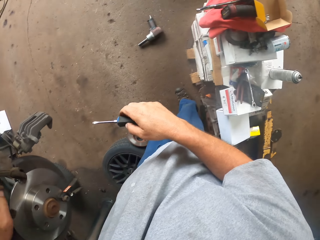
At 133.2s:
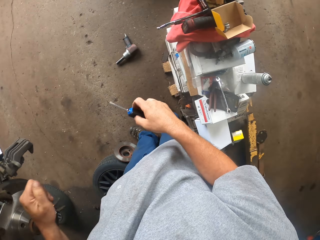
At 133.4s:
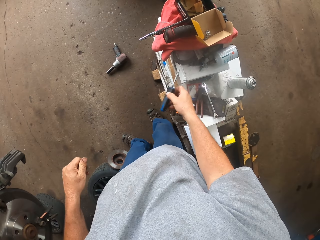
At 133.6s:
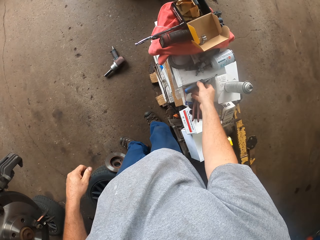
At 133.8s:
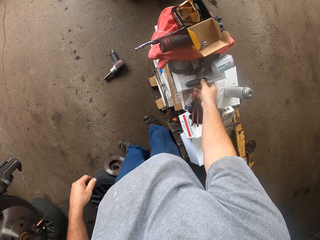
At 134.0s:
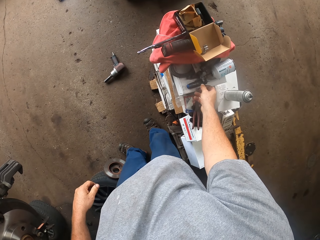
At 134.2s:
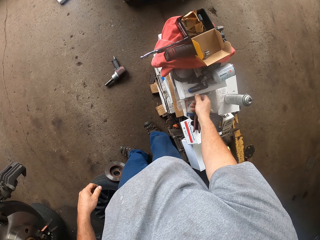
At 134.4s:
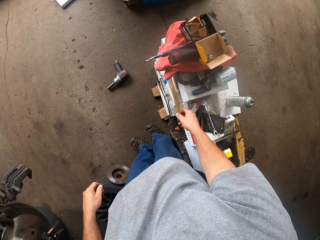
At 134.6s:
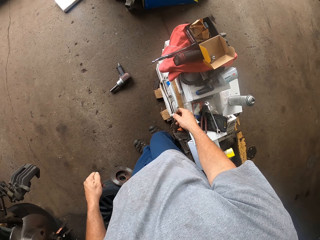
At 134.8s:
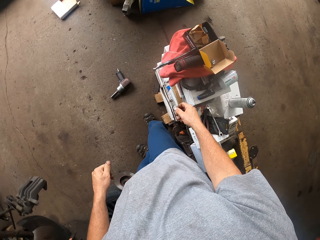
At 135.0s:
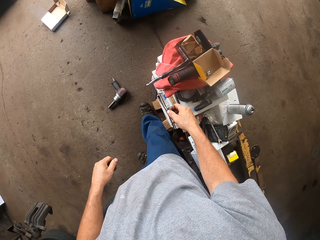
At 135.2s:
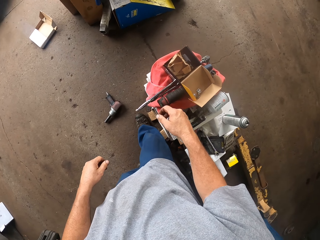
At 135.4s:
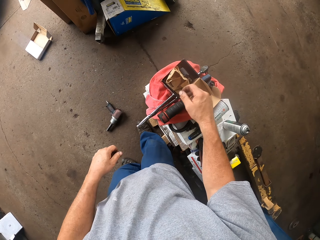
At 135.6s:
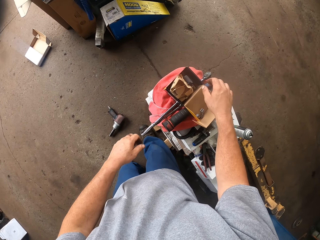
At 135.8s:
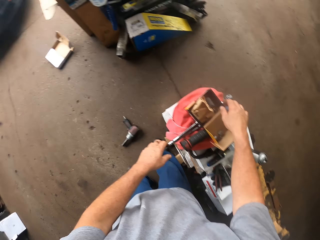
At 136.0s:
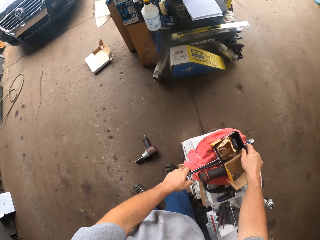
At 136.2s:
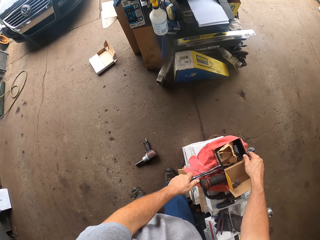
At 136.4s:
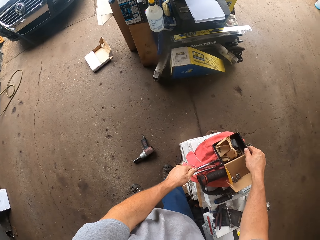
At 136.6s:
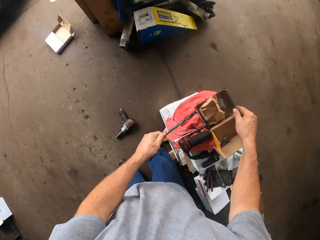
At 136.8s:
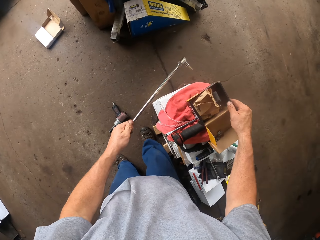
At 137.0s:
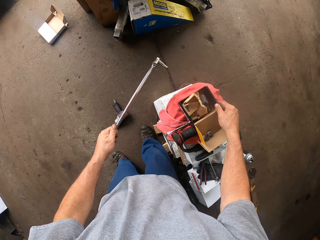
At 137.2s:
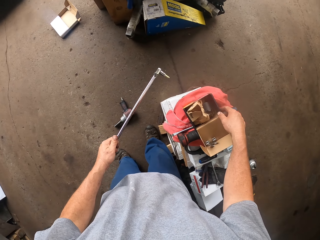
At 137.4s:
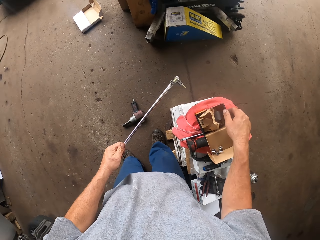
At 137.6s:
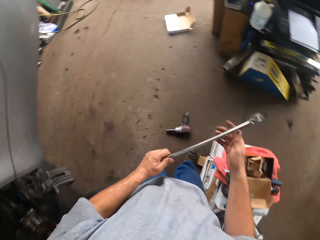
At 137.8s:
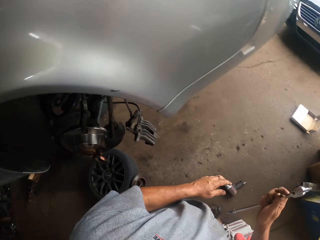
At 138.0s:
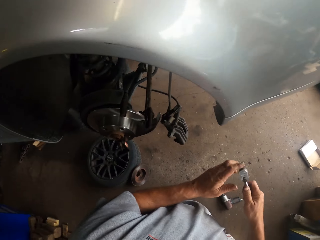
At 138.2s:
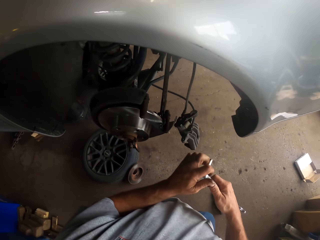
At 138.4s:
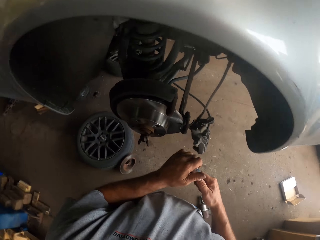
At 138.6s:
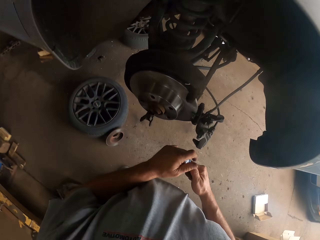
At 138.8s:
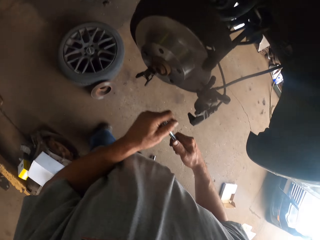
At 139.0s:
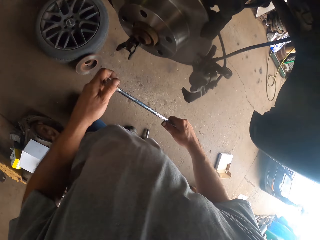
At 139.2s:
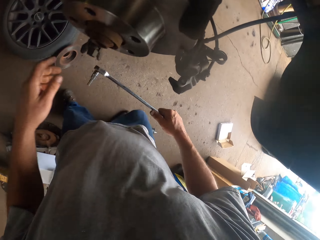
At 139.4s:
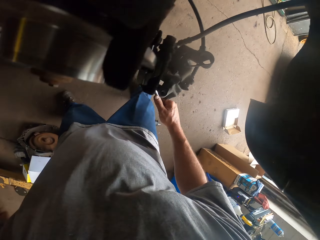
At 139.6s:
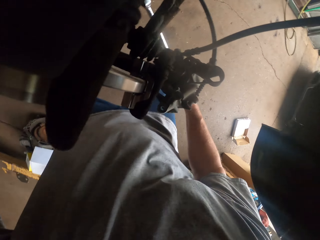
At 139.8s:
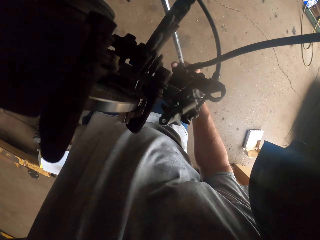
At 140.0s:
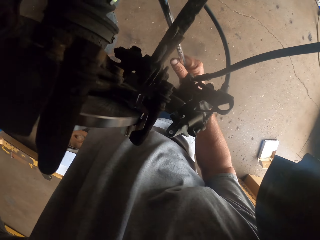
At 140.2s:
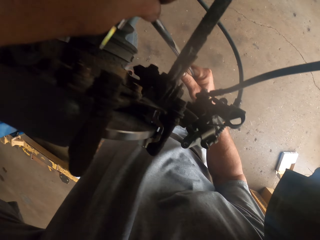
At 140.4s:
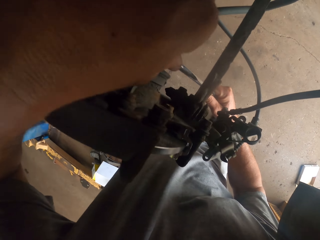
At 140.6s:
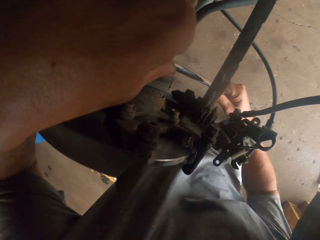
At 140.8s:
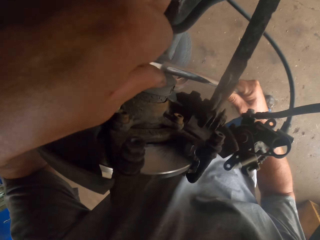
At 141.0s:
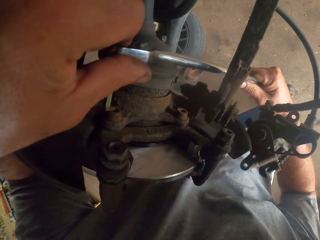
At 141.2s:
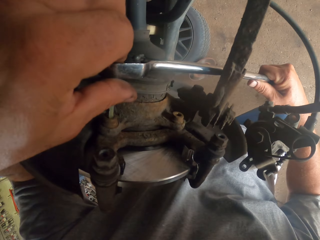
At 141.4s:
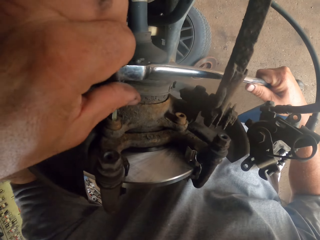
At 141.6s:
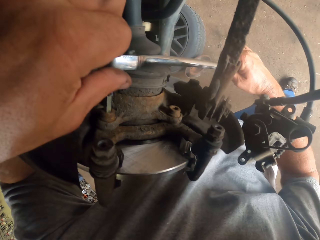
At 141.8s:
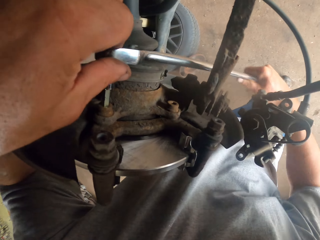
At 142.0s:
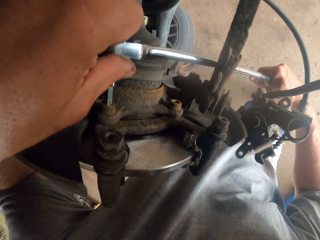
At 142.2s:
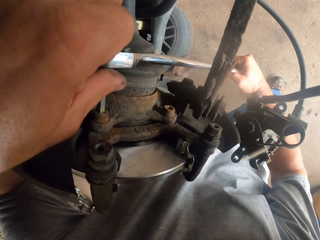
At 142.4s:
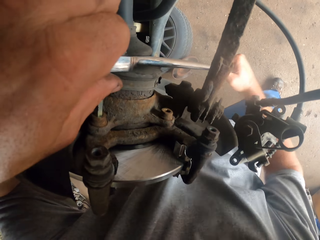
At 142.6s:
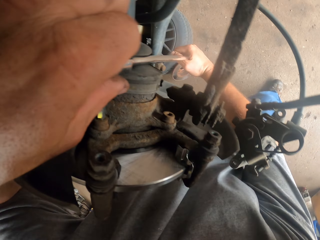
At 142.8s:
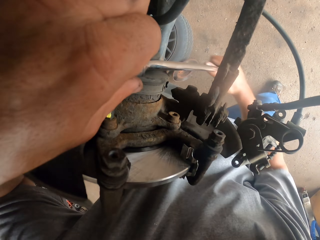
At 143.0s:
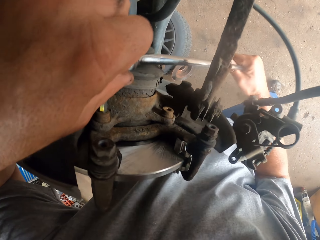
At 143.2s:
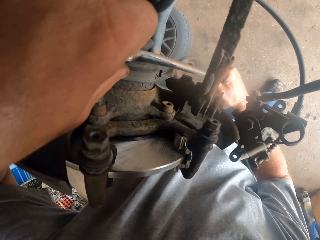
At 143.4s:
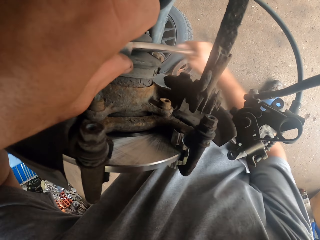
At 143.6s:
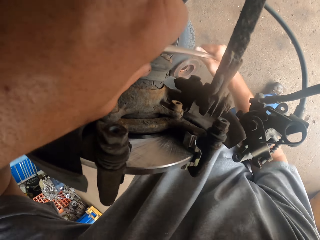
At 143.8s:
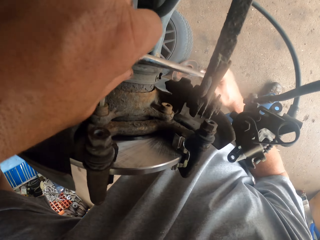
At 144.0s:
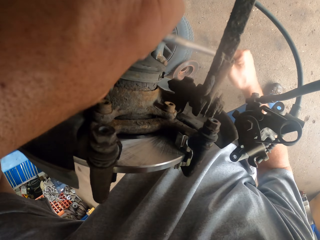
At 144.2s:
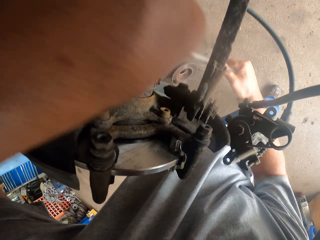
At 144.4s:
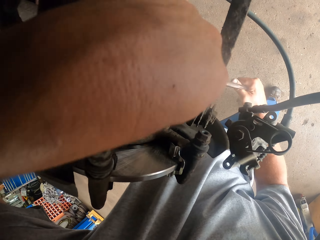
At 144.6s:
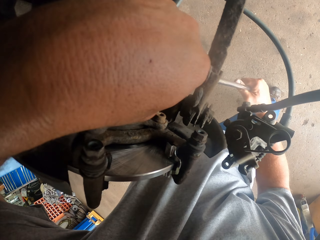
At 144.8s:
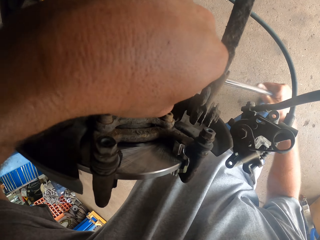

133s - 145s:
The camera wearer moves the screwdriver away from something. They put the screwdriver on the table. They move forward. They pick up a wrench. They lift a box. They turn around. They tighten a bolt.

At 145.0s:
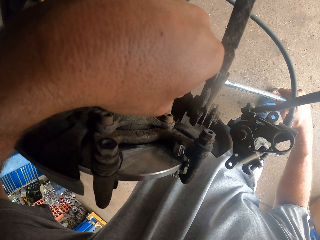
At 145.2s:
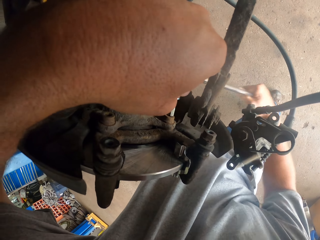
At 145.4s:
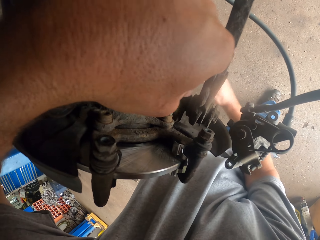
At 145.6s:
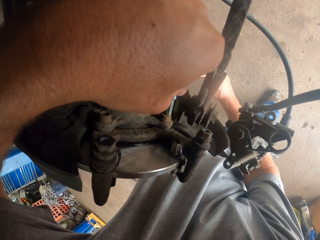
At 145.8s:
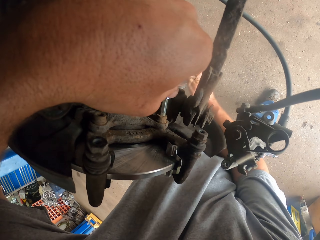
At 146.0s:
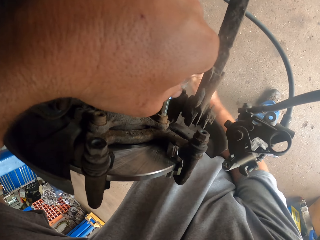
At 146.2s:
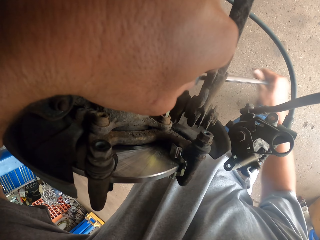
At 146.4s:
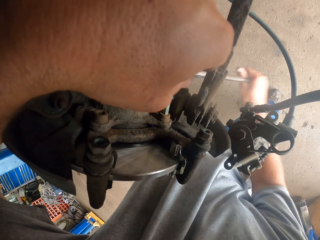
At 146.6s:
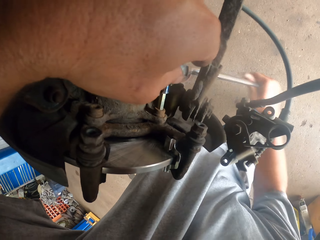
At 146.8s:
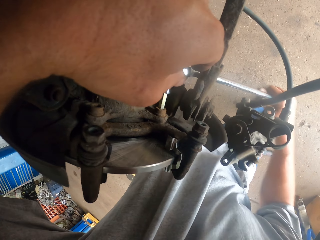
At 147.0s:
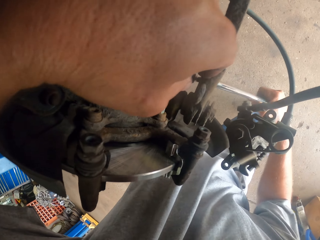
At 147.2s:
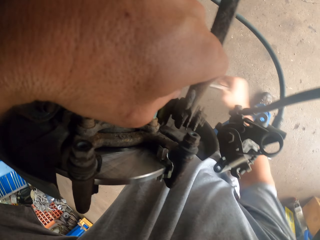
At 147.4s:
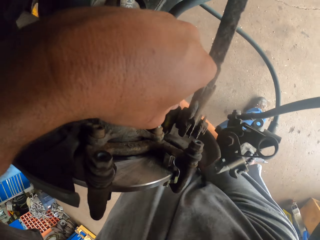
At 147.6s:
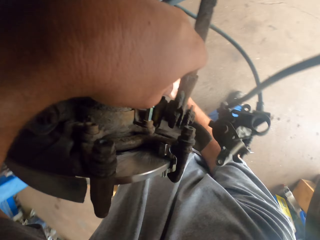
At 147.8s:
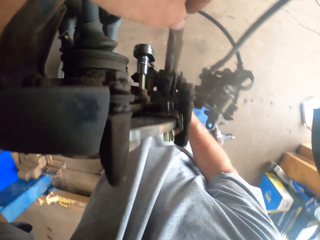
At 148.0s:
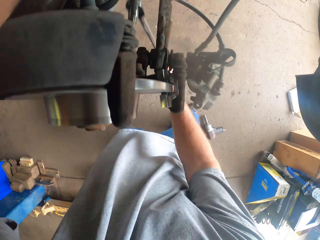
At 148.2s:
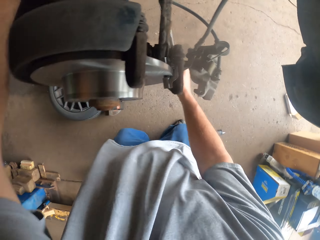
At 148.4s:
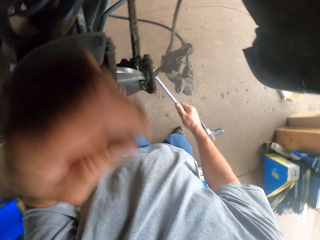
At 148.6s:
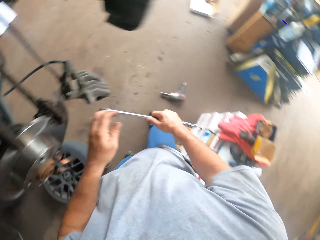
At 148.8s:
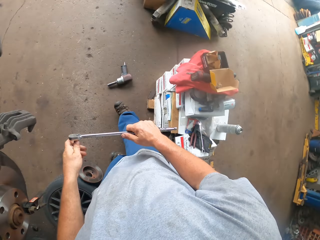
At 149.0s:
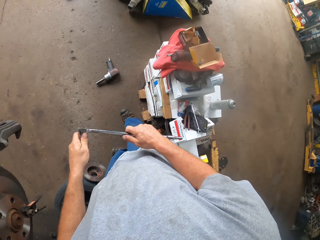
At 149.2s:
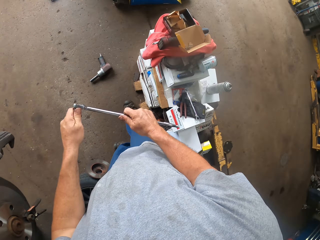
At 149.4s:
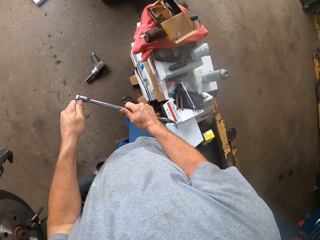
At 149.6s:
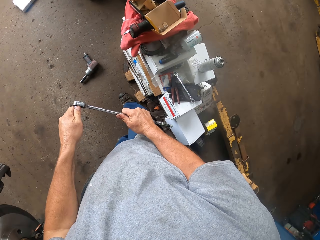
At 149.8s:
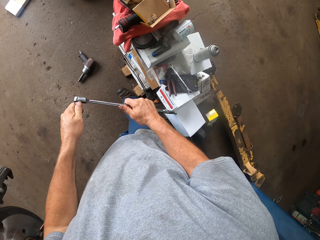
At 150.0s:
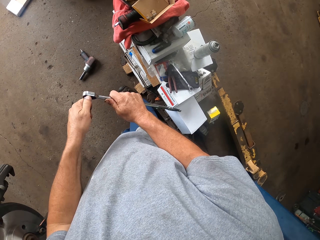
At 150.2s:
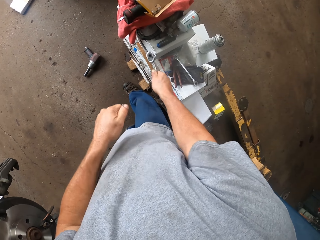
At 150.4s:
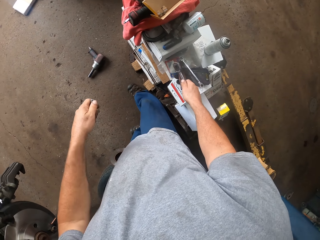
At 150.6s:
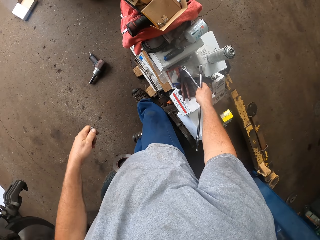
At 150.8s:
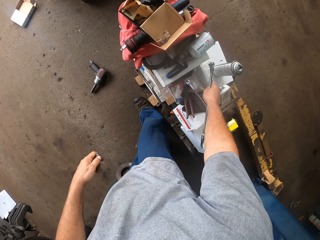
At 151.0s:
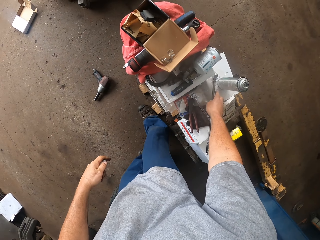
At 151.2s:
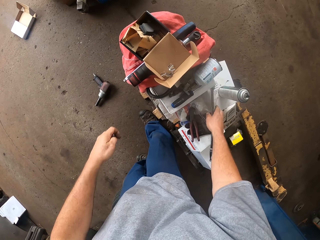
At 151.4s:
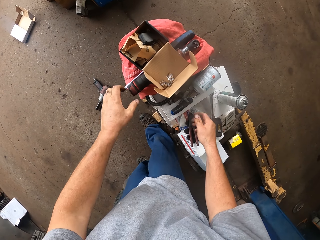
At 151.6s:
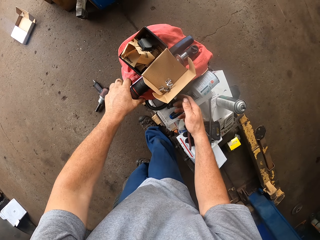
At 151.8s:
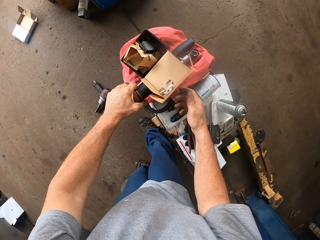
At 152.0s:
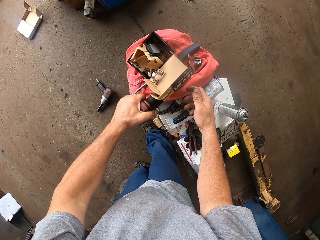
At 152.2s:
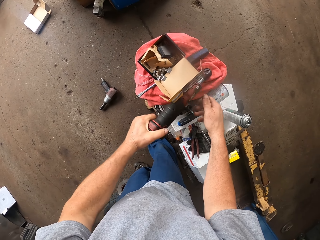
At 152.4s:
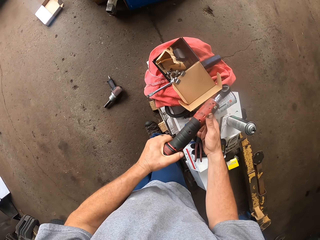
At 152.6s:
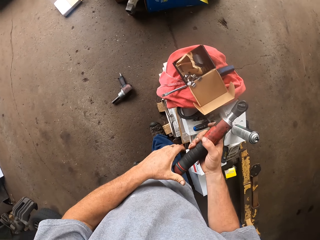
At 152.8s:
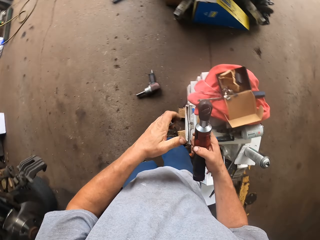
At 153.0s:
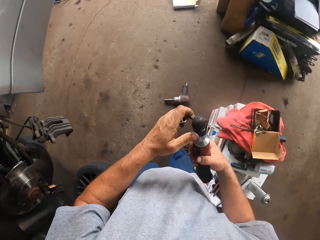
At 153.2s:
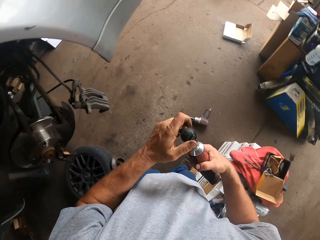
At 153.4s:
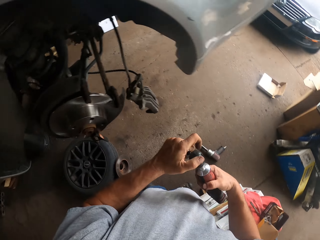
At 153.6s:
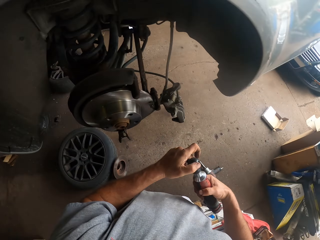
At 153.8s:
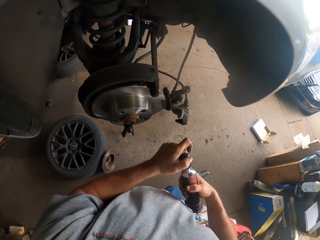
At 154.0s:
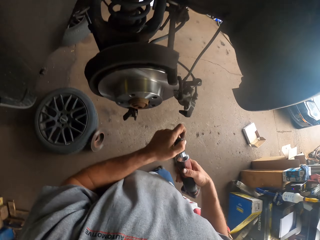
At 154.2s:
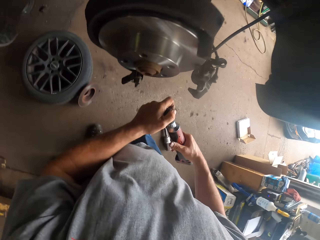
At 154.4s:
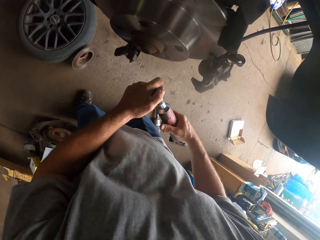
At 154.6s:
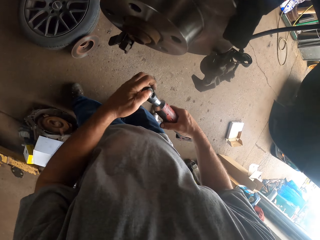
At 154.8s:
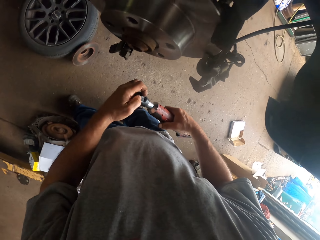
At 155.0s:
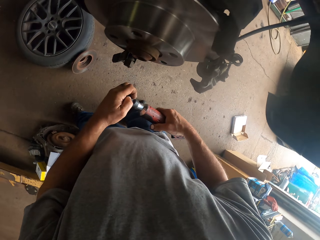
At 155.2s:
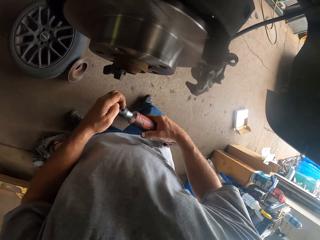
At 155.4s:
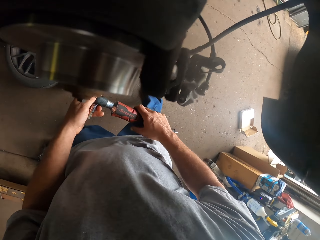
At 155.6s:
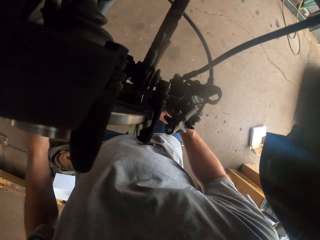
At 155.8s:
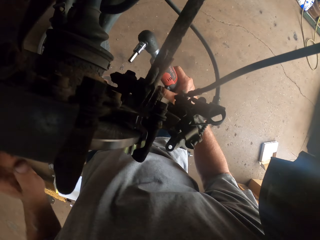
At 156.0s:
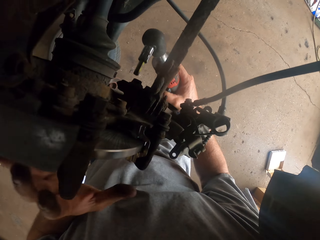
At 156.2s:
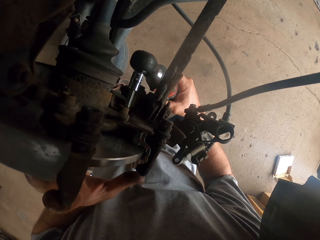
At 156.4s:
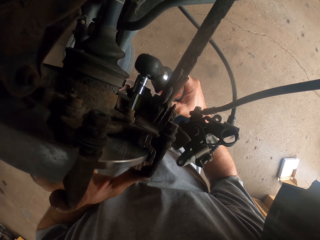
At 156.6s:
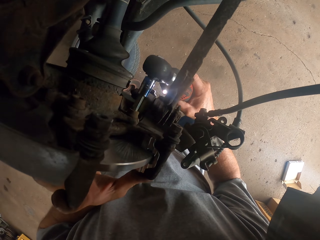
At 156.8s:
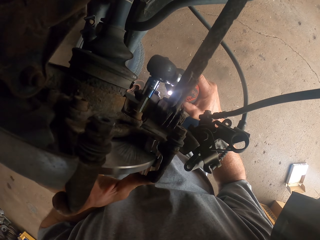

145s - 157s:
The camera wearer moves hands away from the wheel hub. They put the wrench on the table. They remove a shaft from the wrench. They pick up an electric impact wrench. They fix the shaft on the electric impact wrench.
